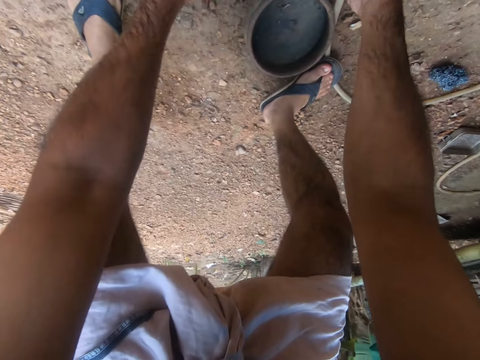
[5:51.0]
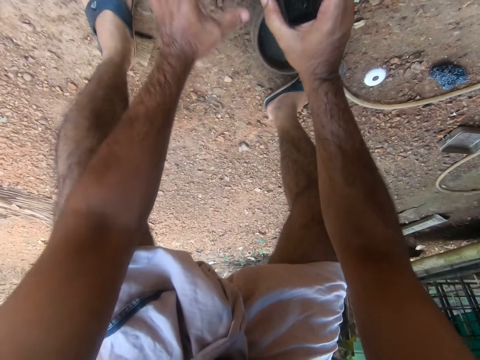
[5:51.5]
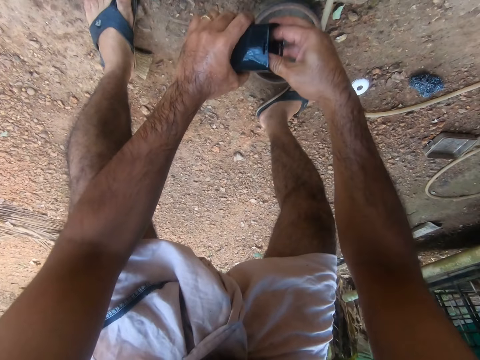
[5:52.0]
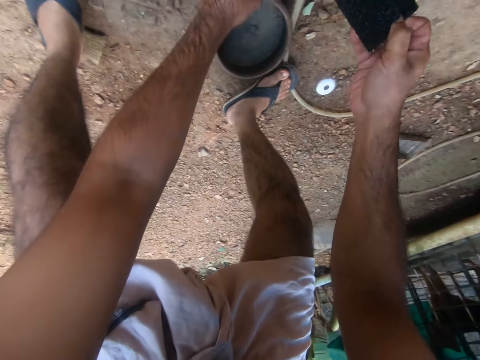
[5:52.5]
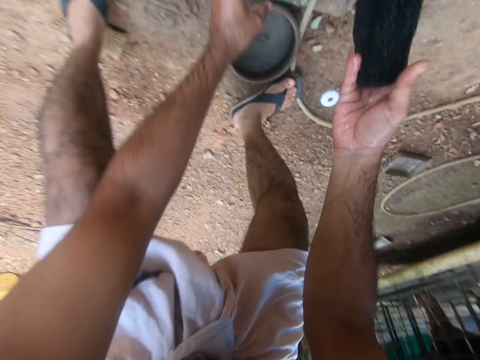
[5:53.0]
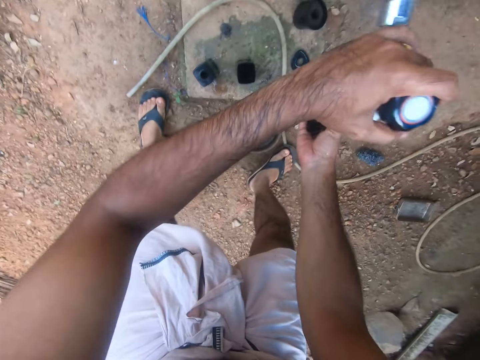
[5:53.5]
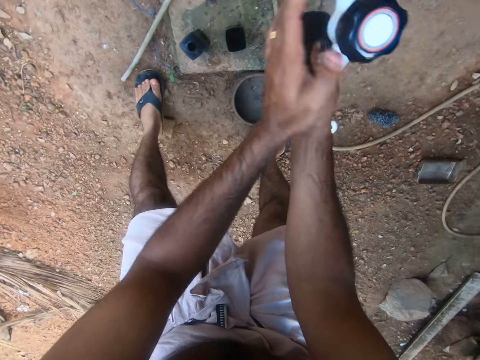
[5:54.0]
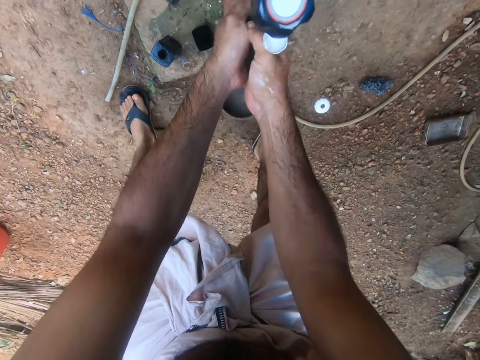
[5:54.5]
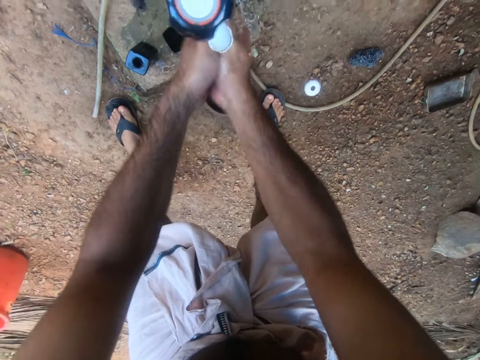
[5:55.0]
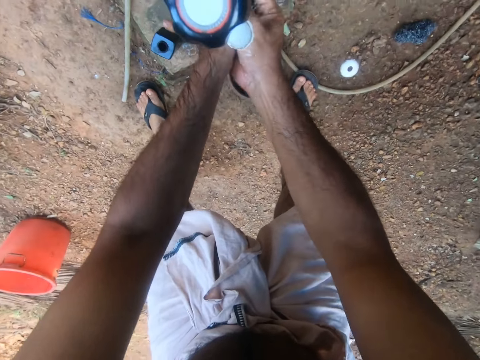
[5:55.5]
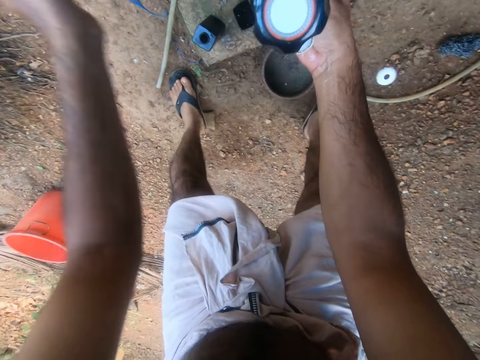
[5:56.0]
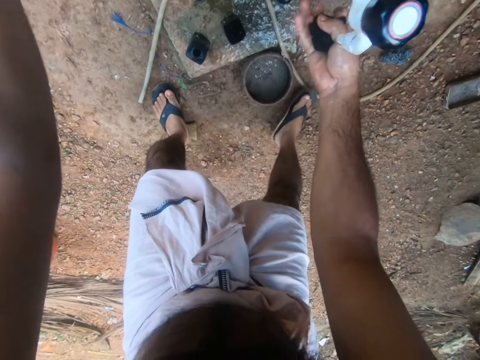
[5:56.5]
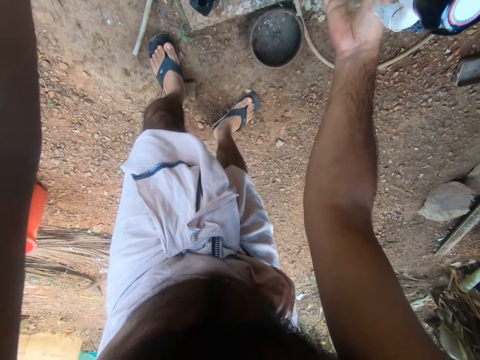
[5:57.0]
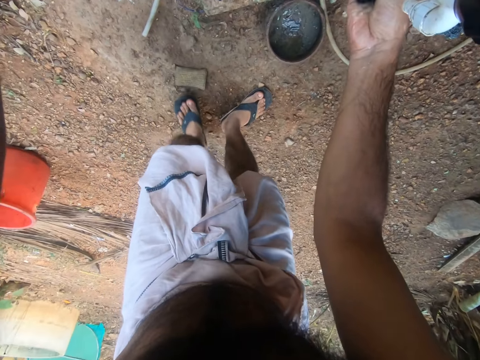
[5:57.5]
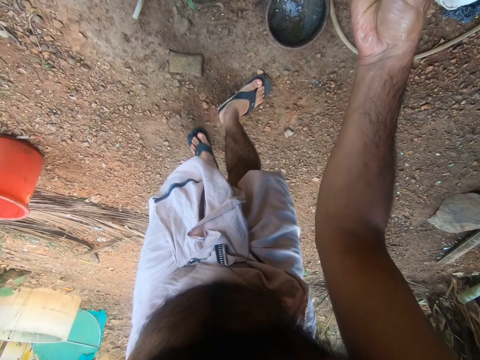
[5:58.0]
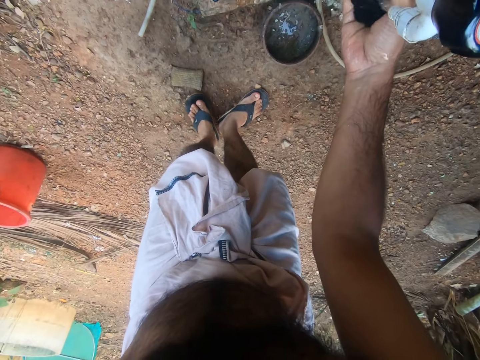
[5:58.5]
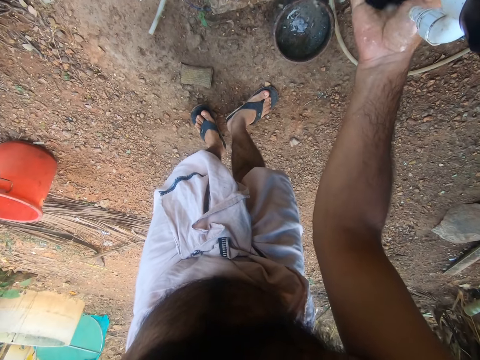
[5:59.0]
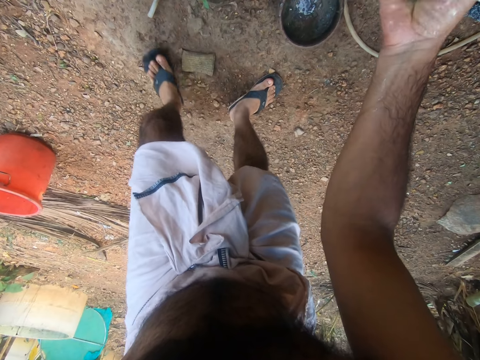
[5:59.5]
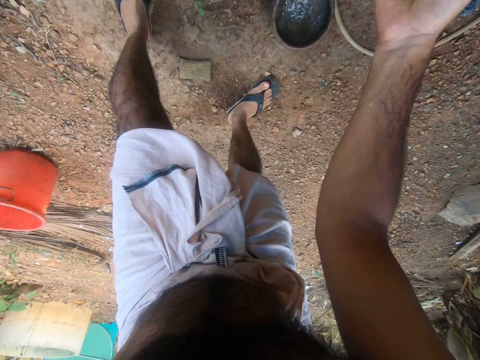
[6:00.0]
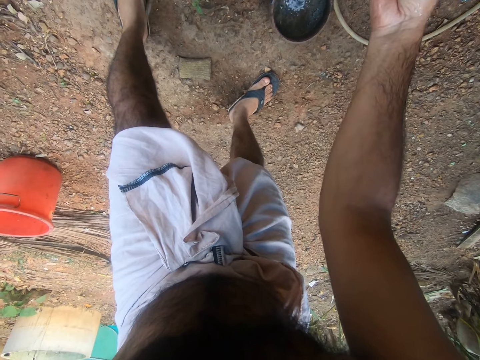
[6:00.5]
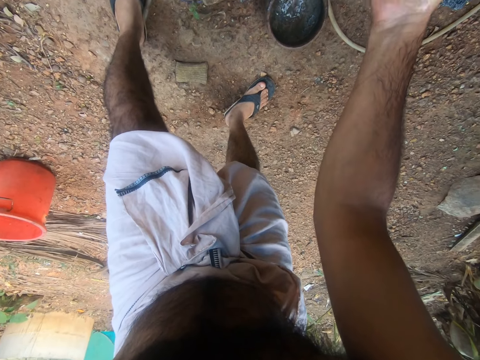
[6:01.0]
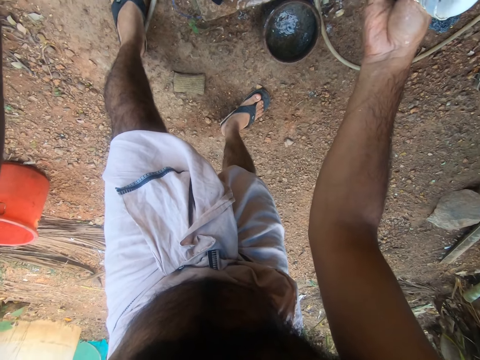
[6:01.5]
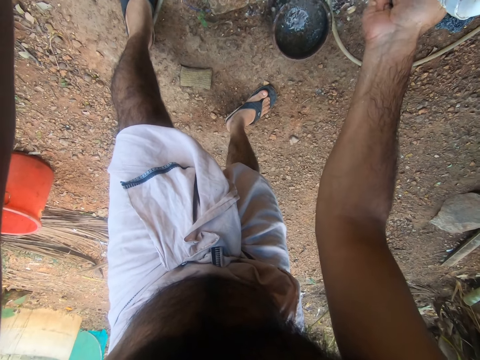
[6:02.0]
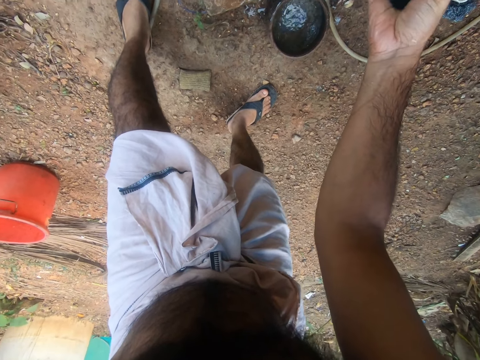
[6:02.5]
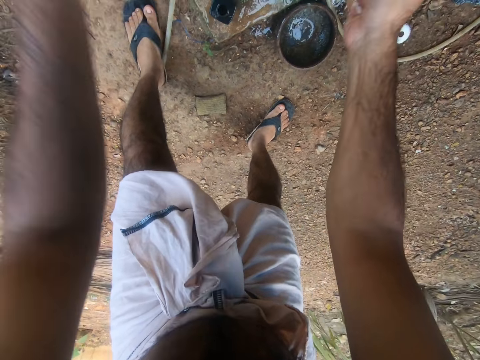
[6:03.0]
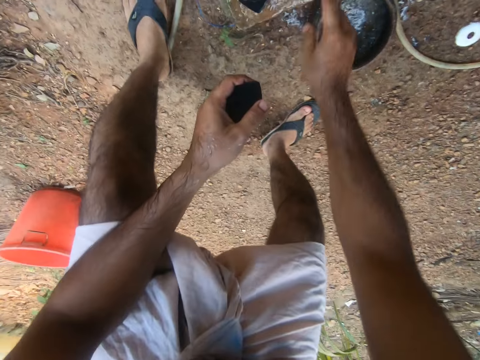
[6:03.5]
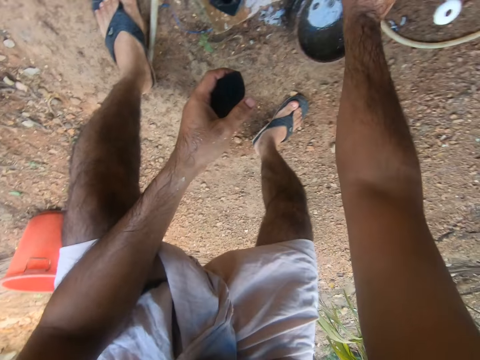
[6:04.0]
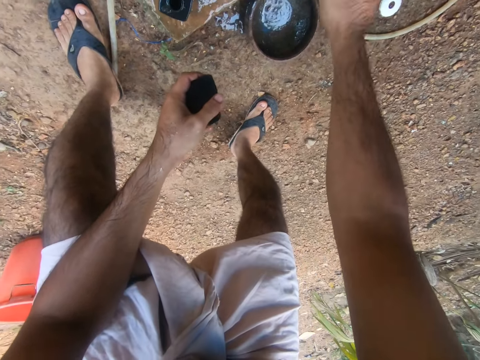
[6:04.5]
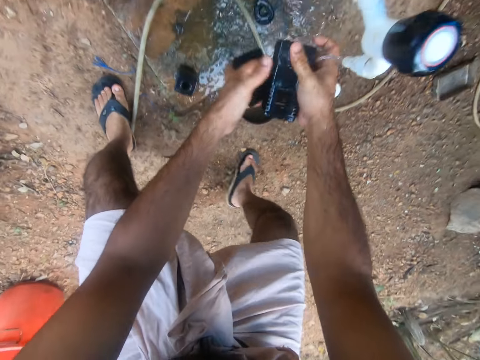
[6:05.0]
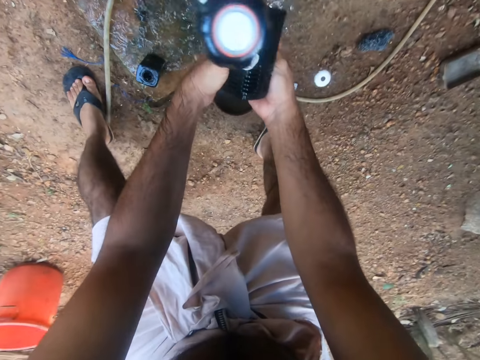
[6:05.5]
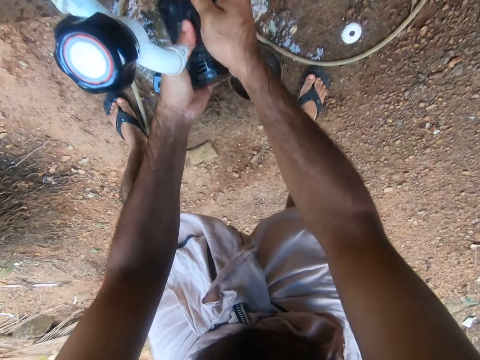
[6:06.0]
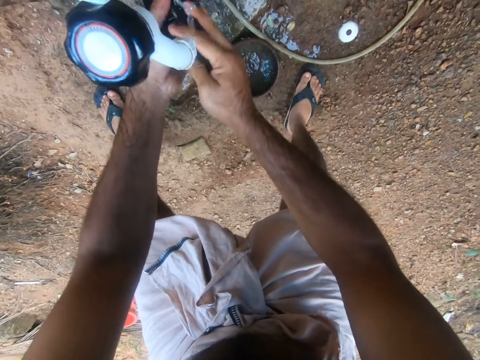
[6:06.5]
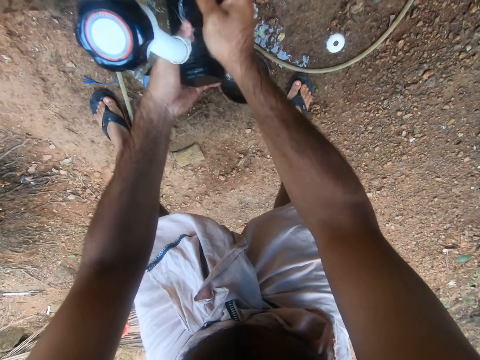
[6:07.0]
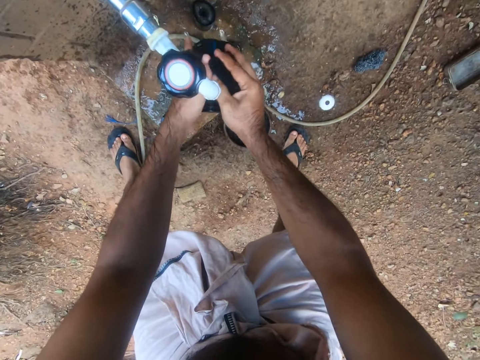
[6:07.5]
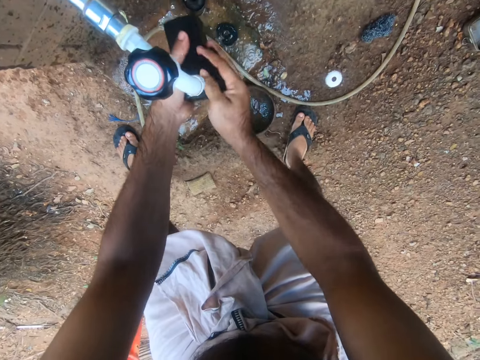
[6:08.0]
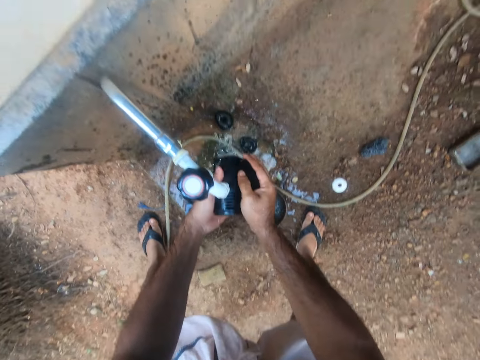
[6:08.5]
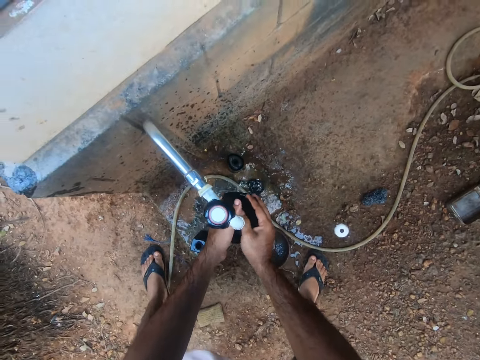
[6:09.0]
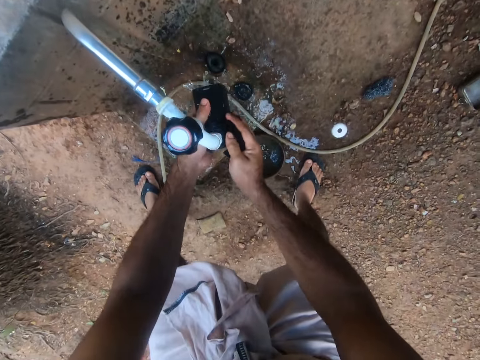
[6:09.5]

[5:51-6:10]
The camera wearer removes a sponge from the container. They open the tap. They wash the sponge. They pass the sponge. They pick up the equipment or container. They scrub the container with the sponge.

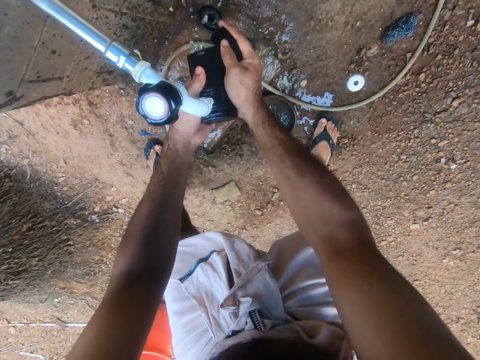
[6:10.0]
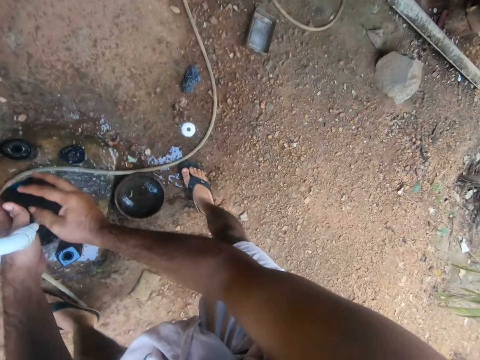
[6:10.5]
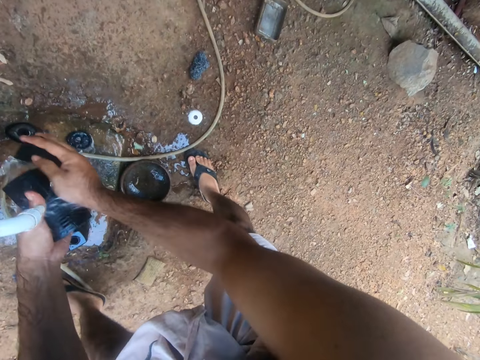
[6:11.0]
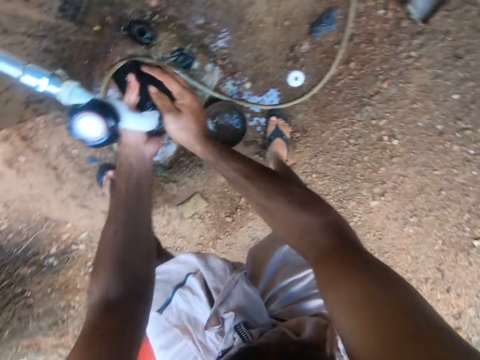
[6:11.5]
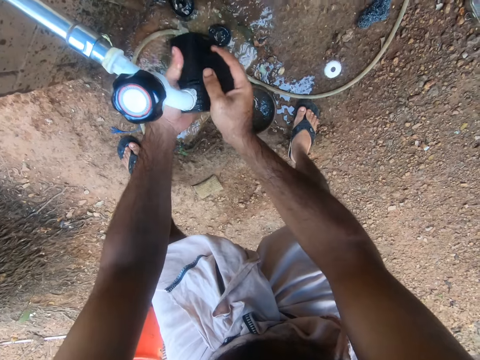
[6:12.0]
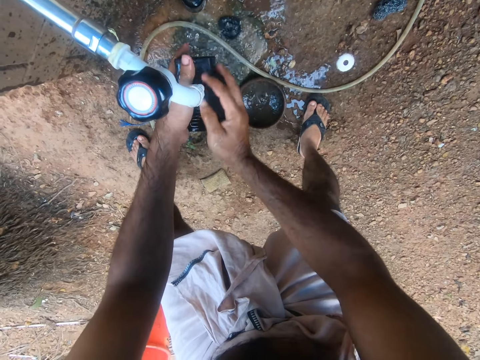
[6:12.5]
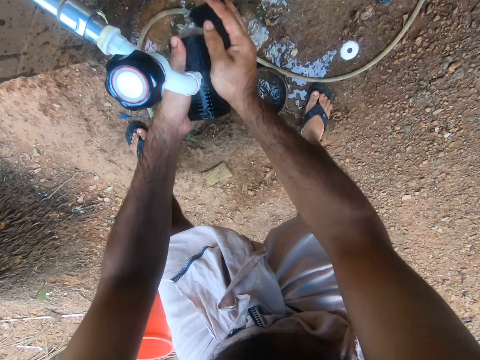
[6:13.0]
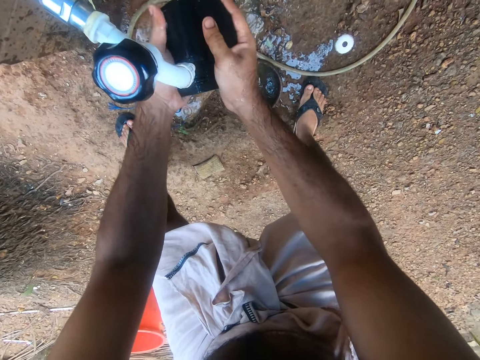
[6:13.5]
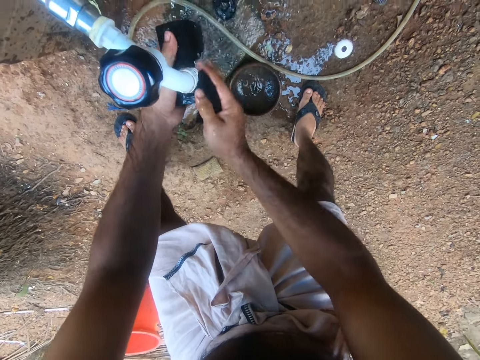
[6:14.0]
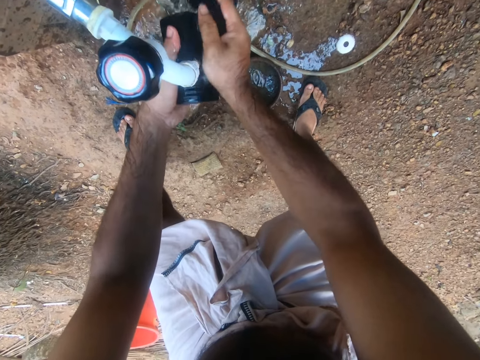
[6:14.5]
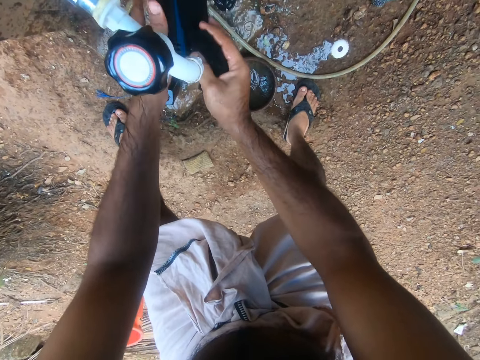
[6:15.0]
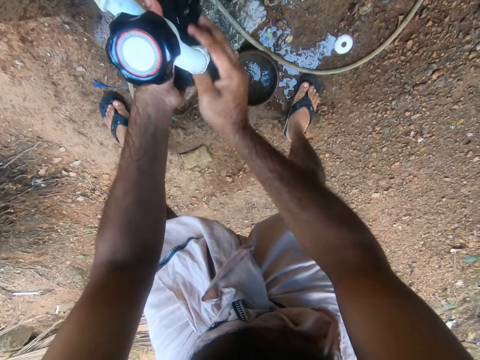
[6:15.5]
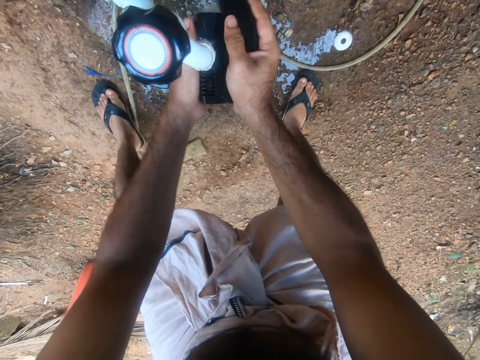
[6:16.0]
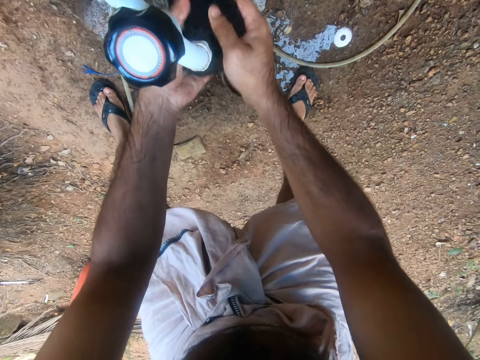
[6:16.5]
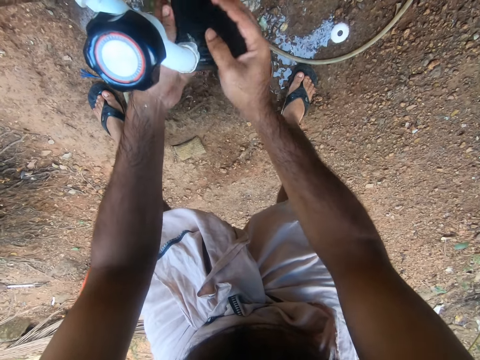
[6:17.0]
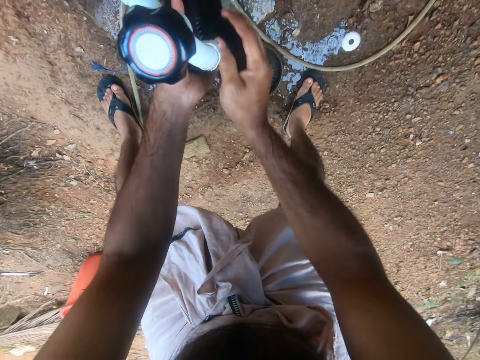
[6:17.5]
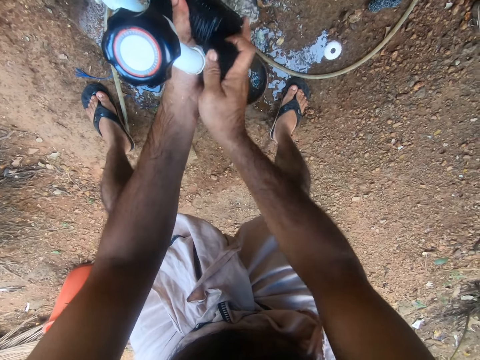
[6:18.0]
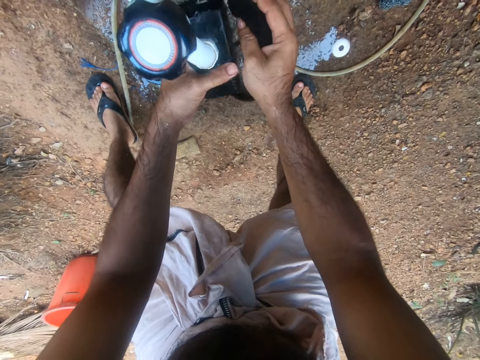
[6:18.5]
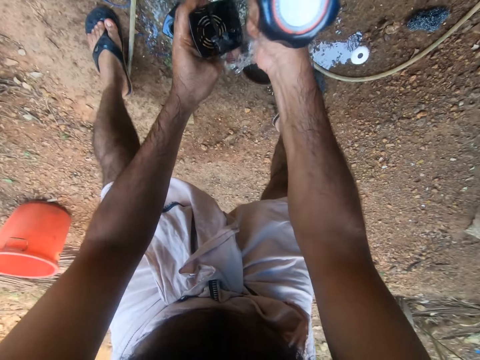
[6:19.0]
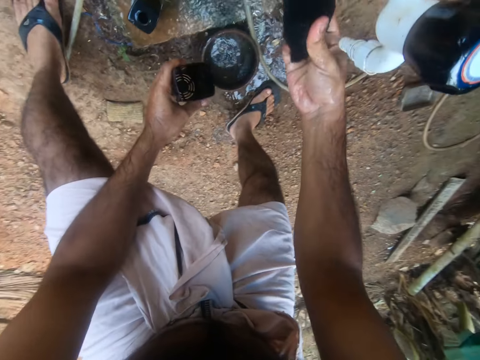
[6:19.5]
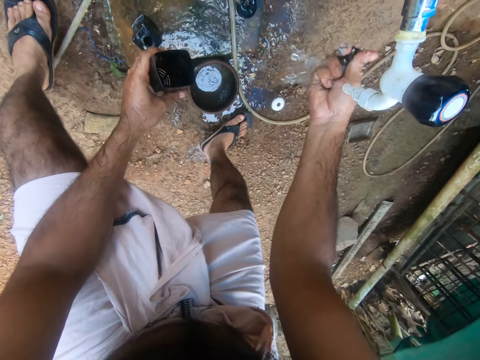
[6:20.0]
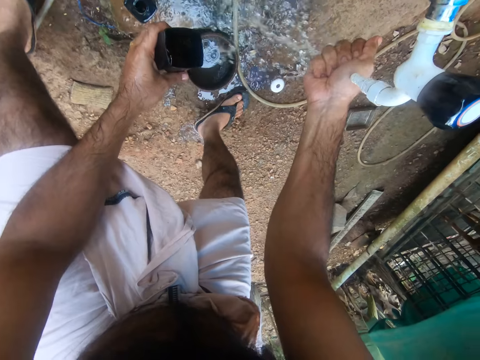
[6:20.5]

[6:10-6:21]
The camera wearer washes the sponge.
